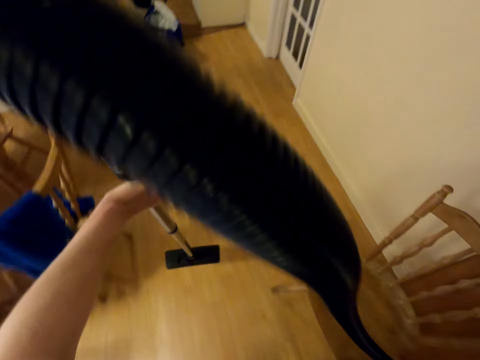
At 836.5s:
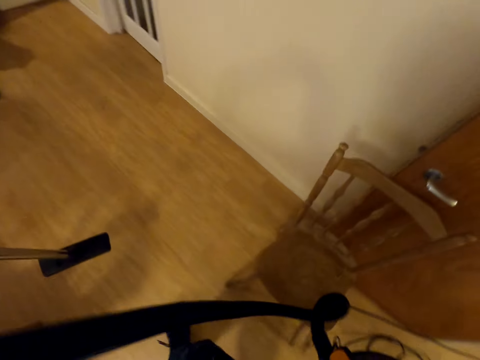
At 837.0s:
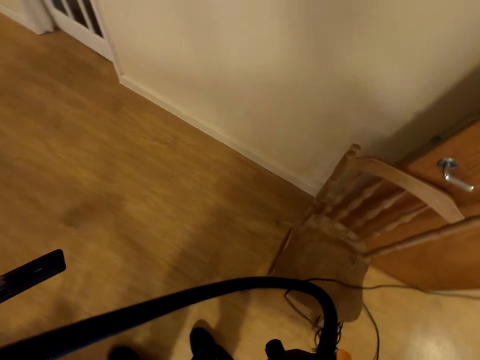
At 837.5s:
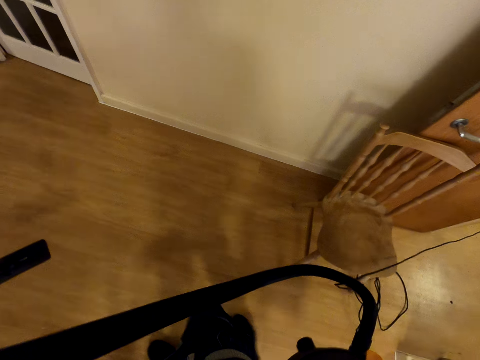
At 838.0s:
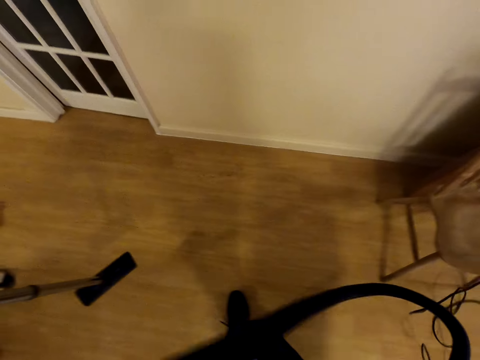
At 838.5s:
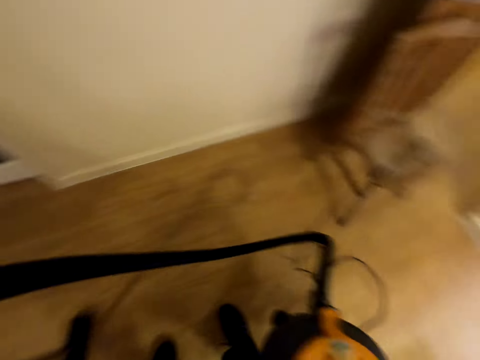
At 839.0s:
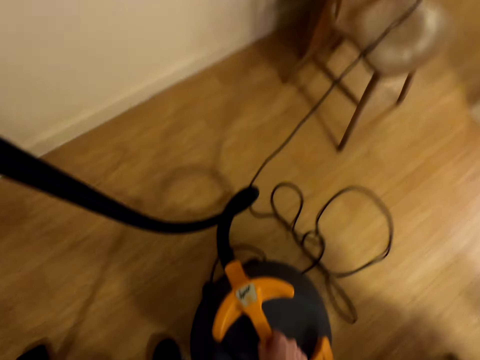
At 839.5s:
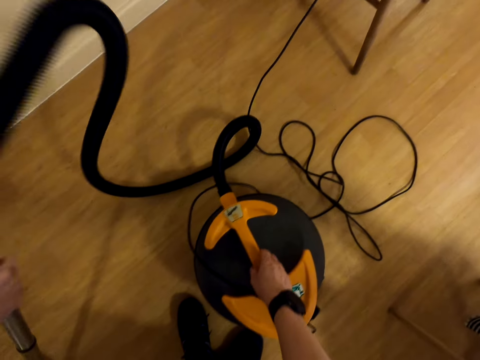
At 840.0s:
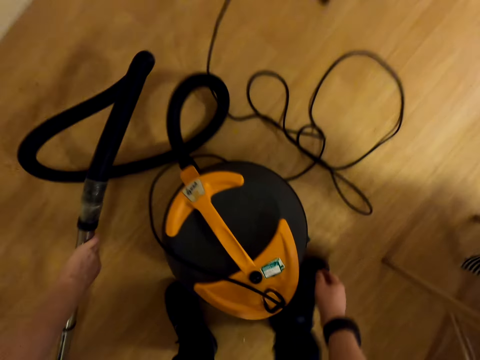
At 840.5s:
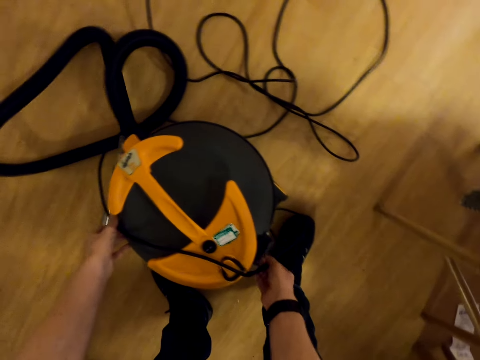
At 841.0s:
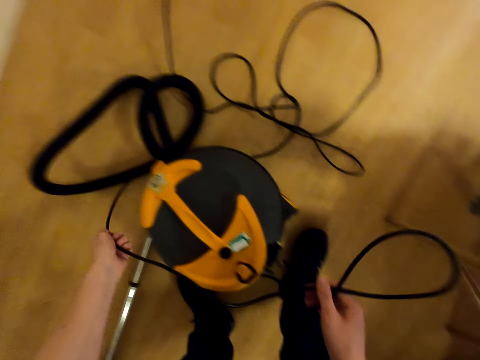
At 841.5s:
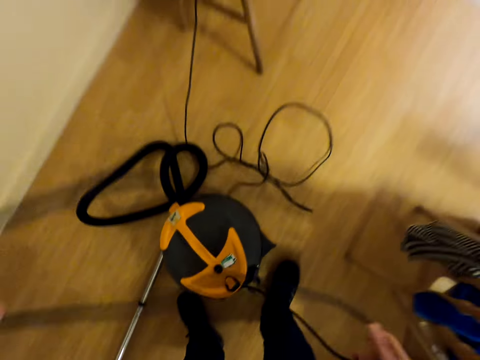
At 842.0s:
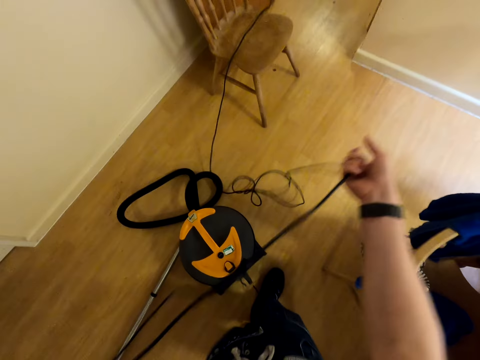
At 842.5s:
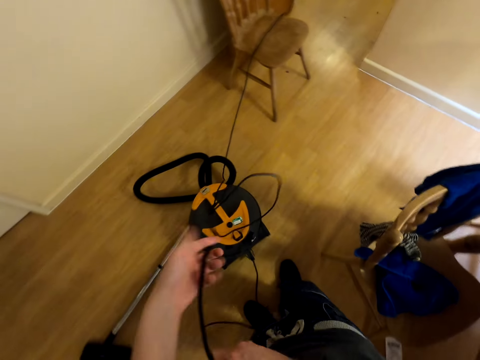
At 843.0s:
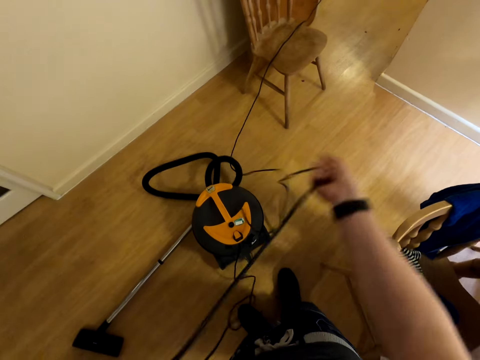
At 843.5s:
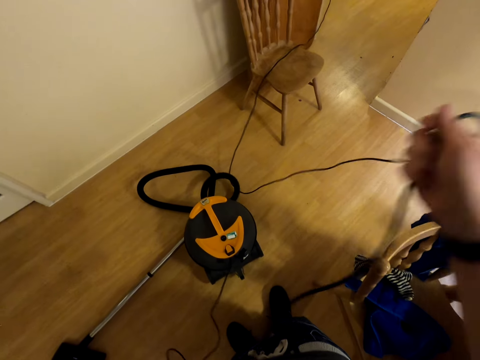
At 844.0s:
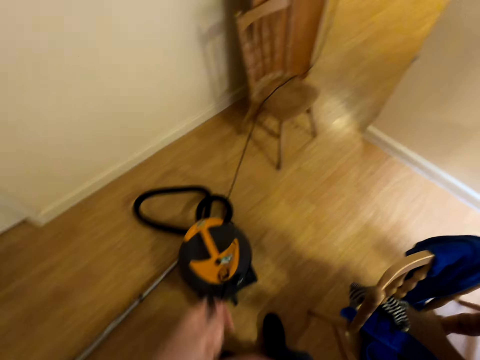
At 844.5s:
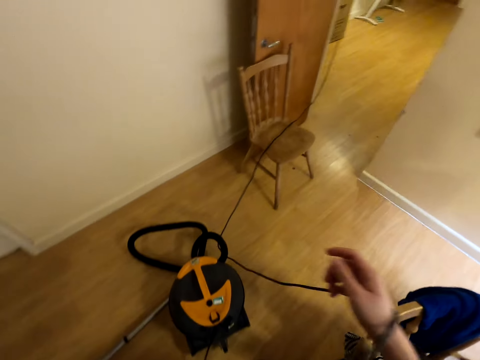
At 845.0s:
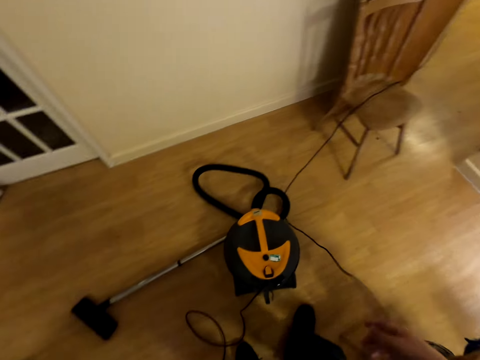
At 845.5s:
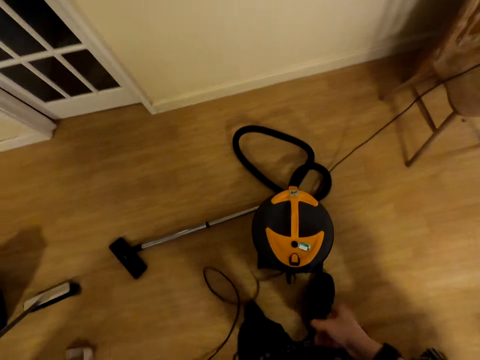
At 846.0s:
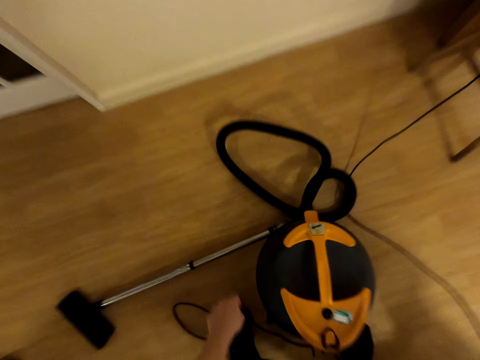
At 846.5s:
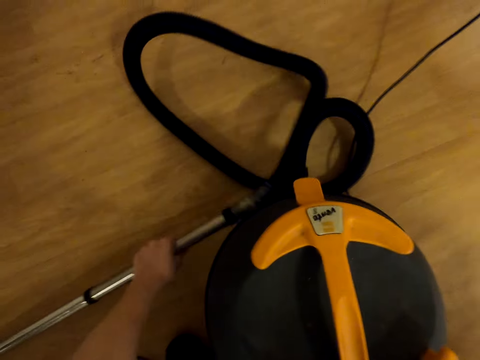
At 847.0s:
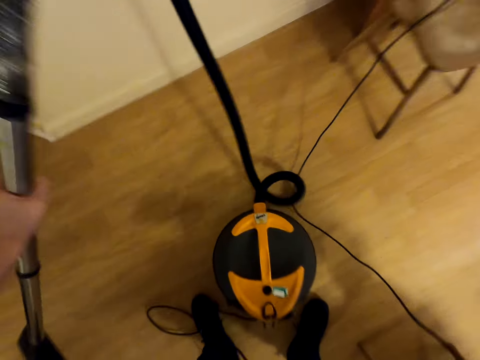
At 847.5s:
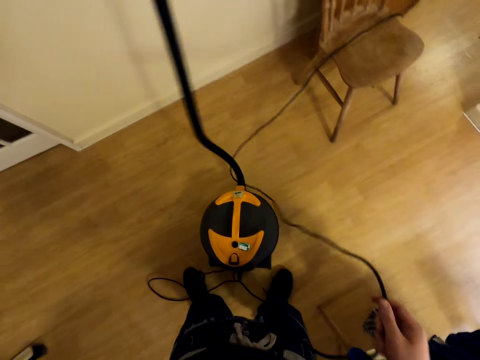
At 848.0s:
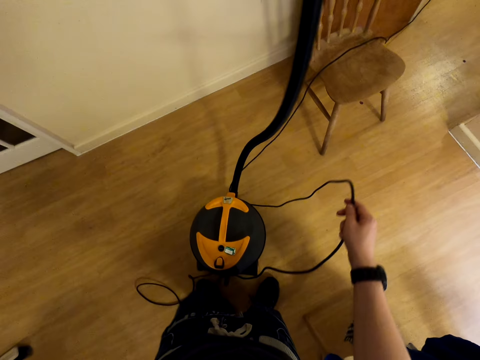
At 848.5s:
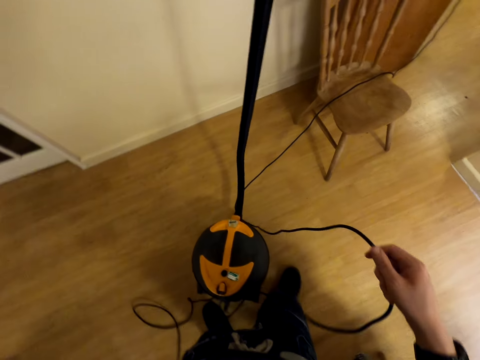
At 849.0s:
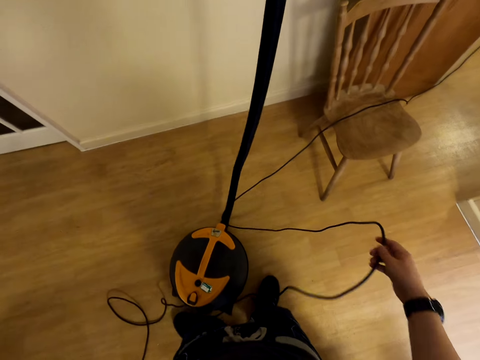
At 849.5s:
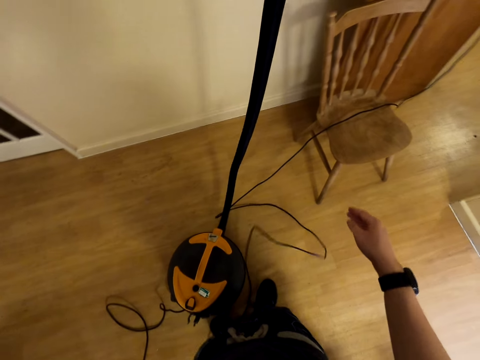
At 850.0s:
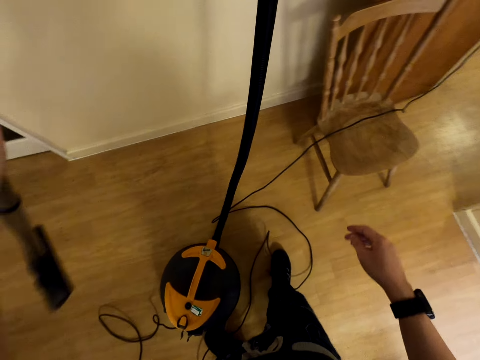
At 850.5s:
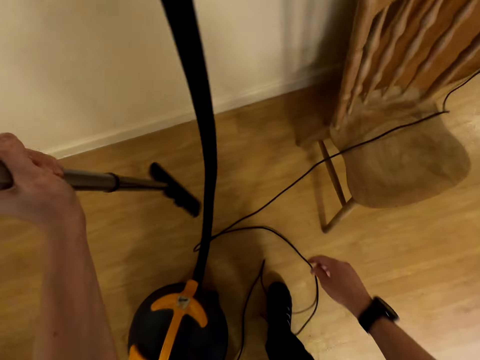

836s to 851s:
The camera wearer places the vacuum cleaner on the floor. They align the hose pipe. They pick up the vacuum cleaner hose pipe.

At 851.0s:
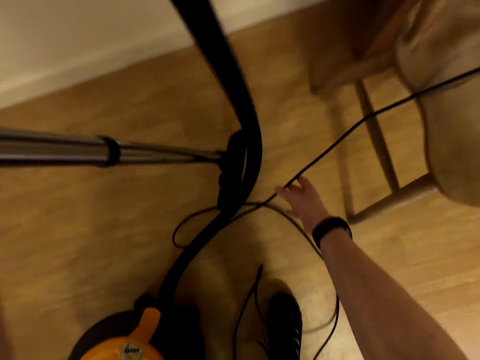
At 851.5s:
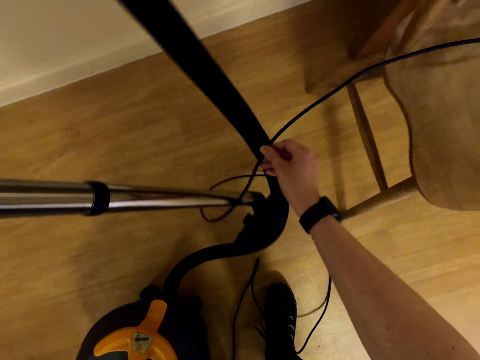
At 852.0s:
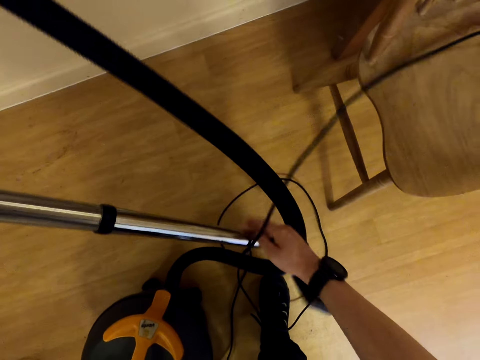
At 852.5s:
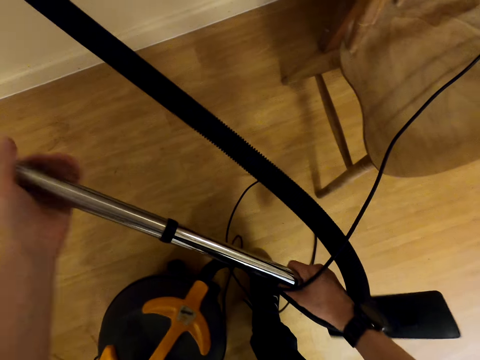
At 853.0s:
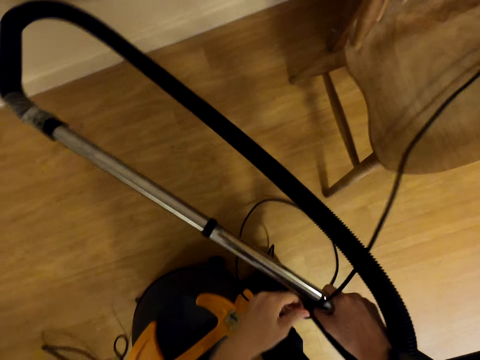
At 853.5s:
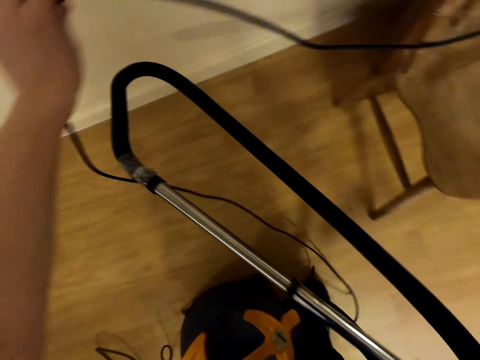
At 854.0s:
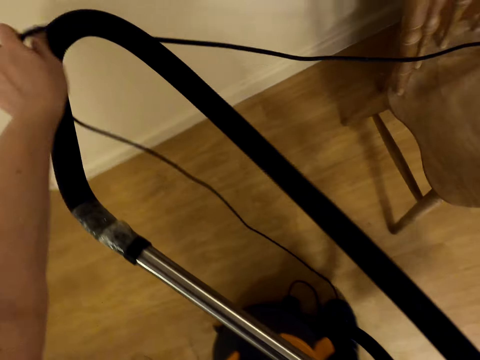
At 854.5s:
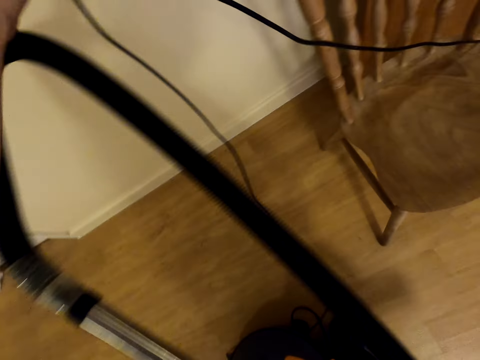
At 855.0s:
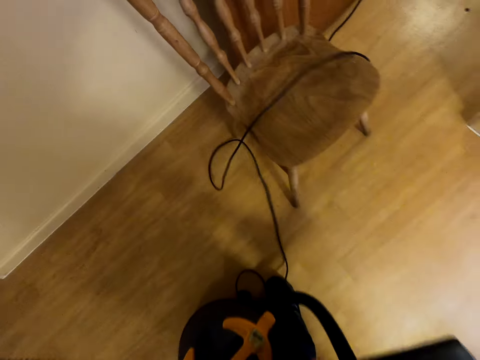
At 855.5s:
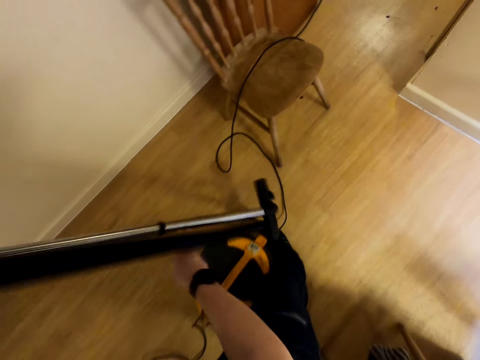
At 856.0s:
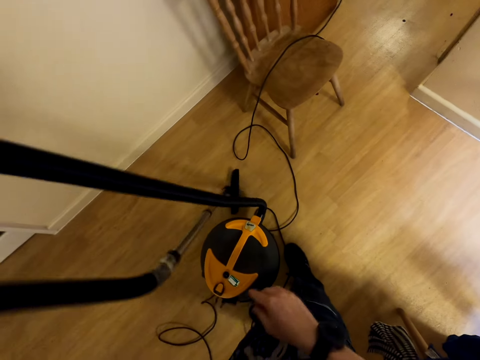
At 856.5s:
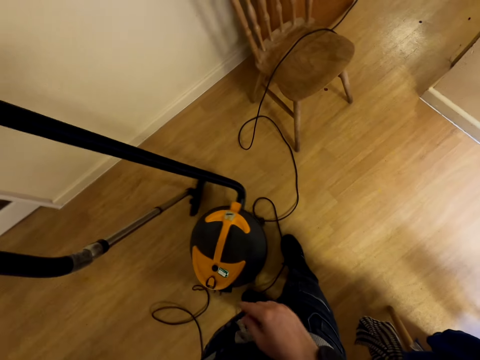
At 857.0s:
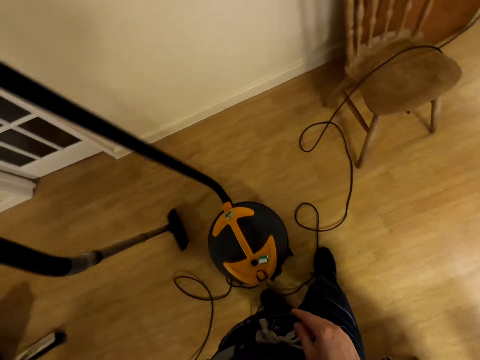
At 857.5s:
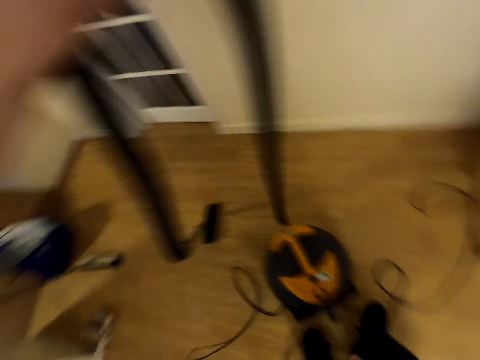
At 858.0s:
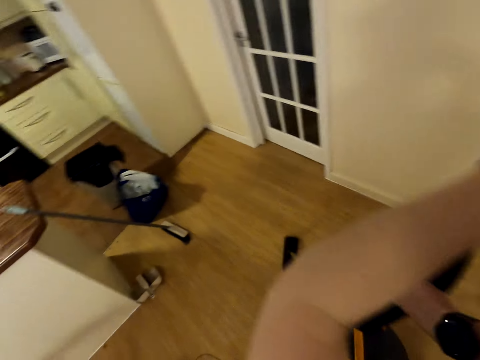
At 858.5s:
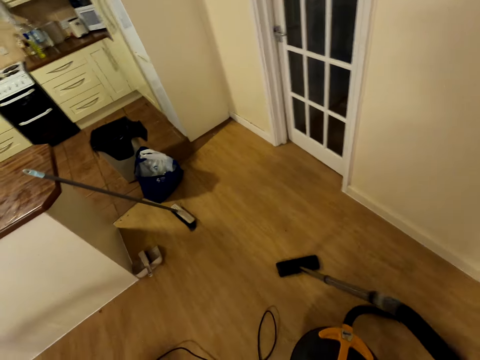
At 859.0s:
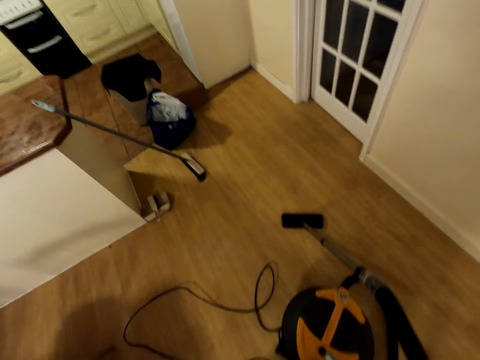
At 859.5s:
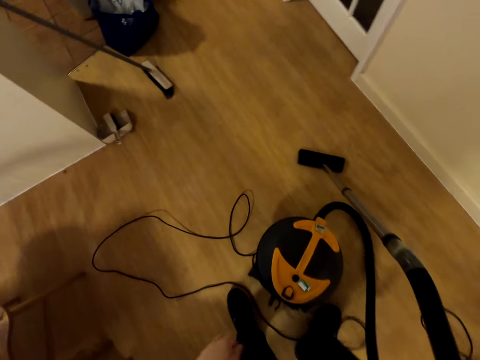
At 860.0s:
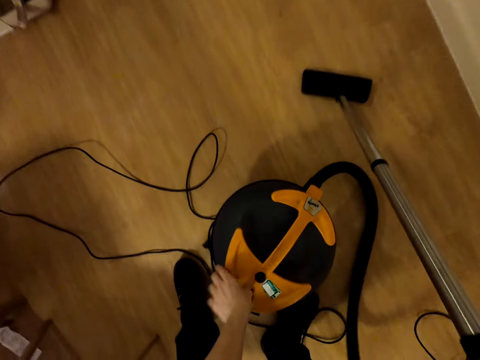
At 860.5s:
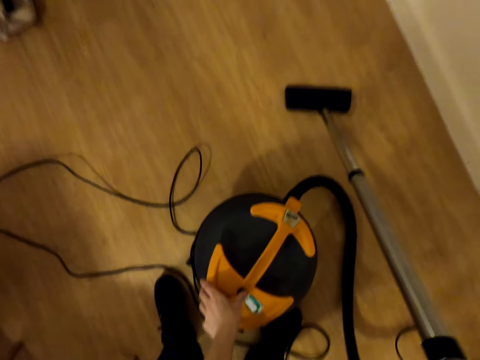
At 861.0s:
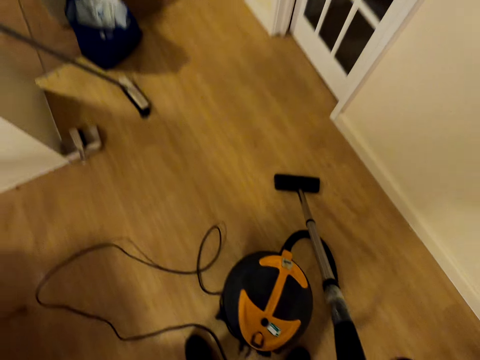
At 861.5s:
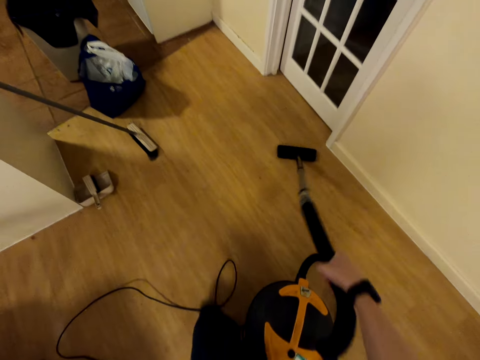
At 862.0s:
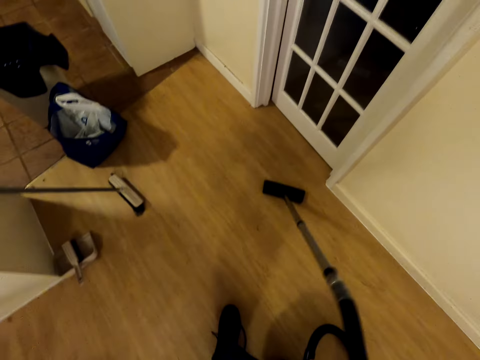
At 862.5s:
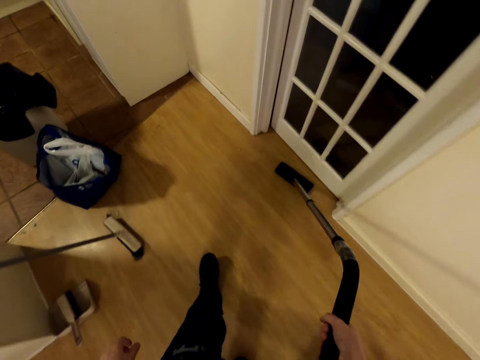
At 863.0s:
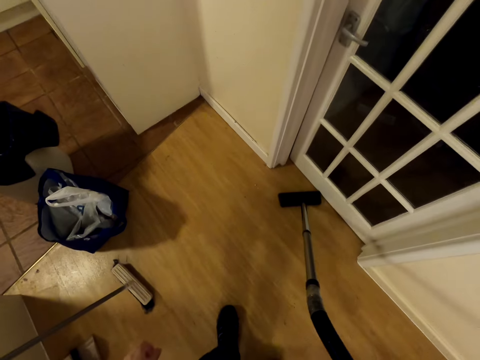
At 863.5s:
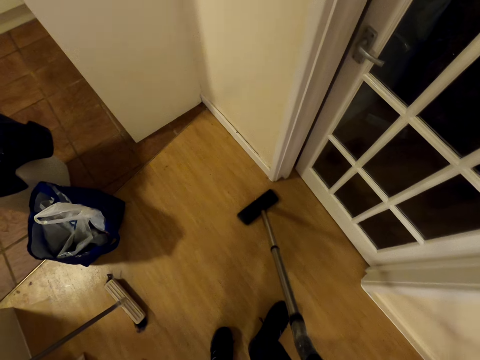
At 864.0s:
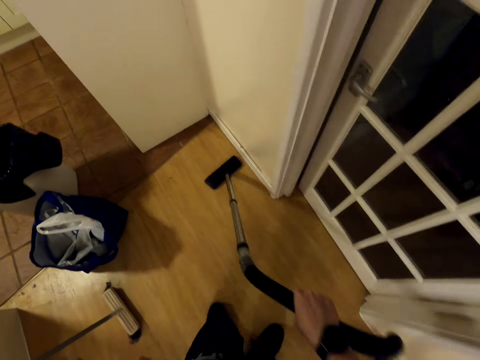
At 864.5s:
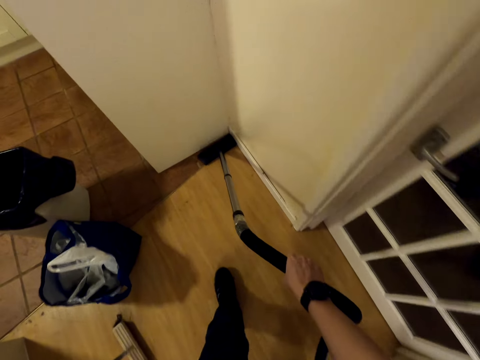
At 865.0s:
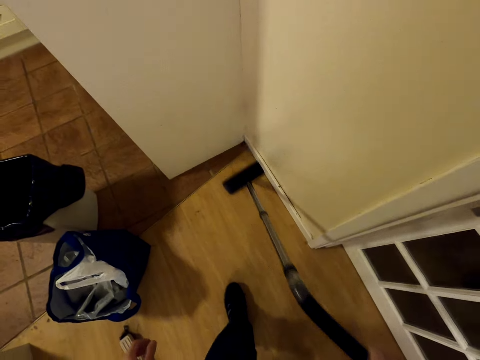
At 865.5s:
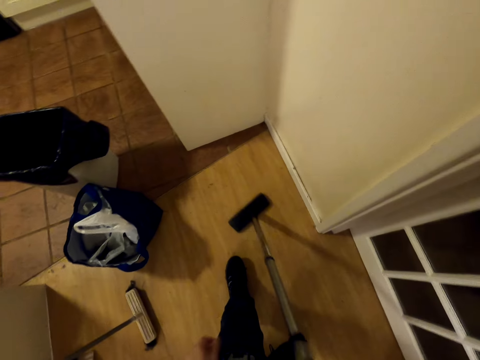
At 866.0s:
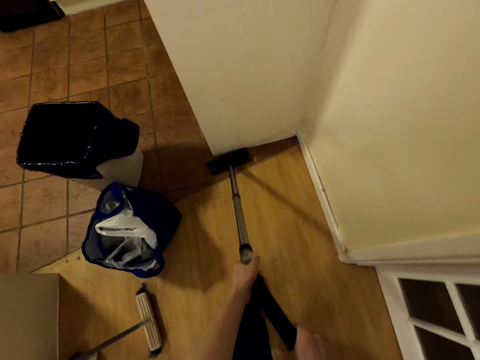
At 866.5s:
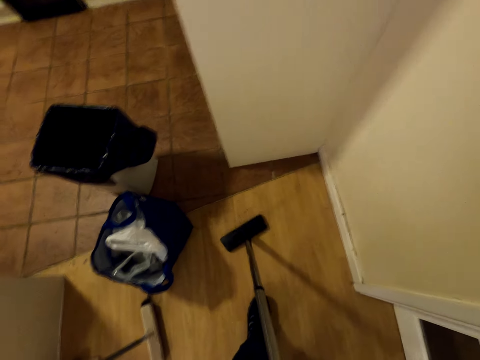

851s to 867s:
The camera wearer aligns the vacuum cleaner. They clean the floor with the vacuum cleaner.
